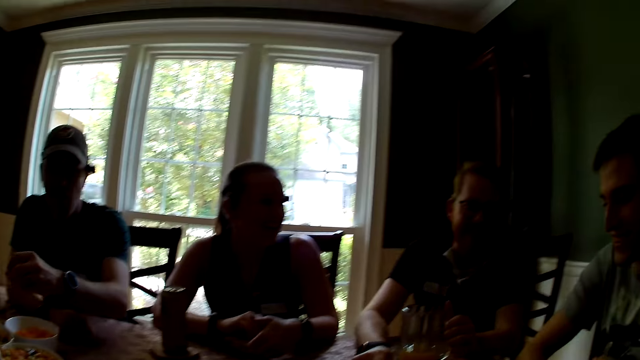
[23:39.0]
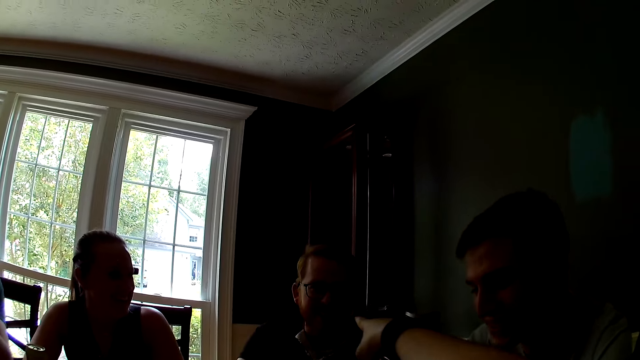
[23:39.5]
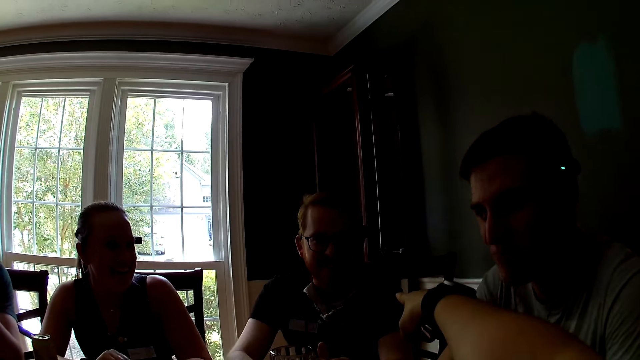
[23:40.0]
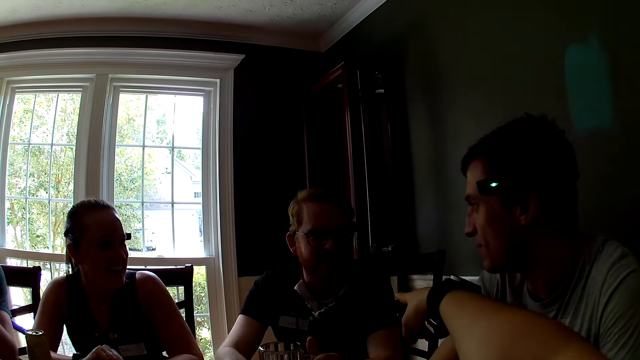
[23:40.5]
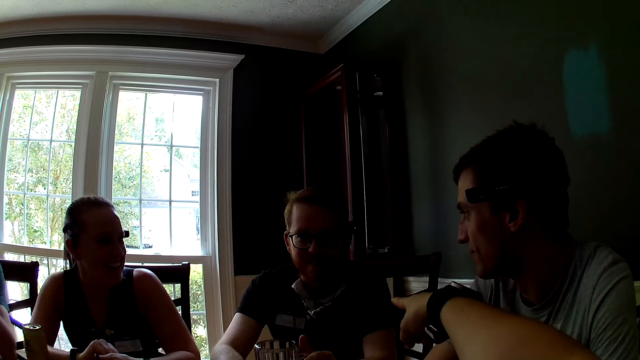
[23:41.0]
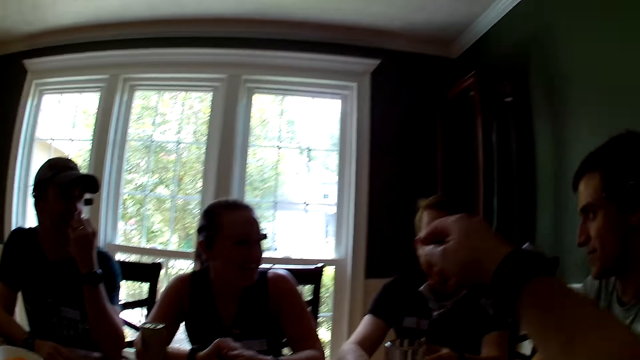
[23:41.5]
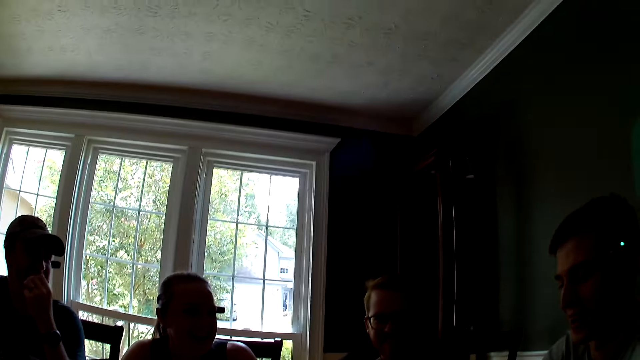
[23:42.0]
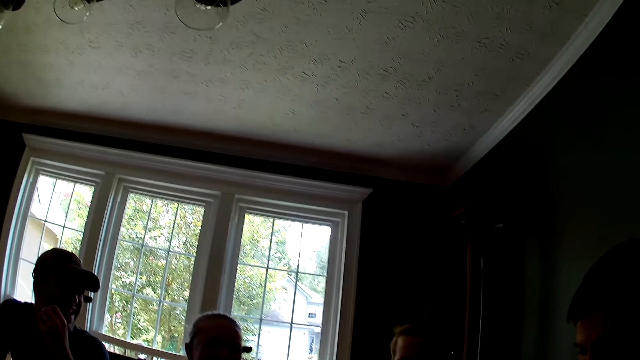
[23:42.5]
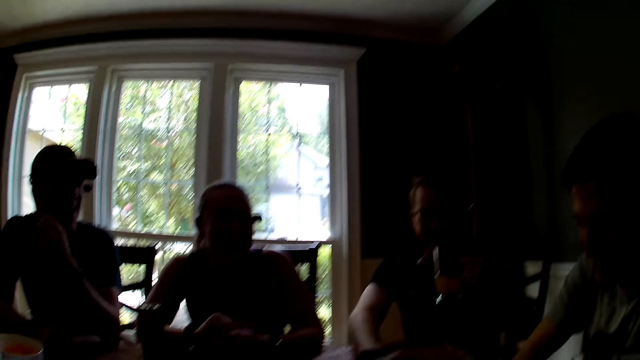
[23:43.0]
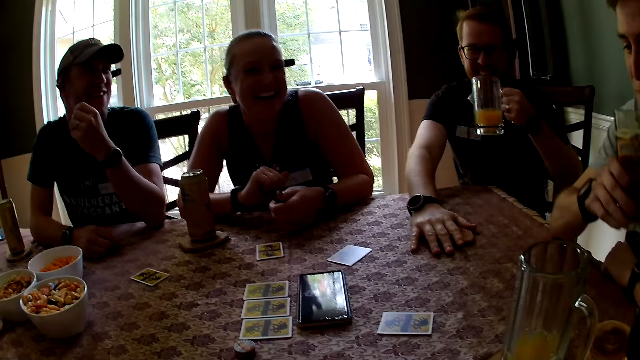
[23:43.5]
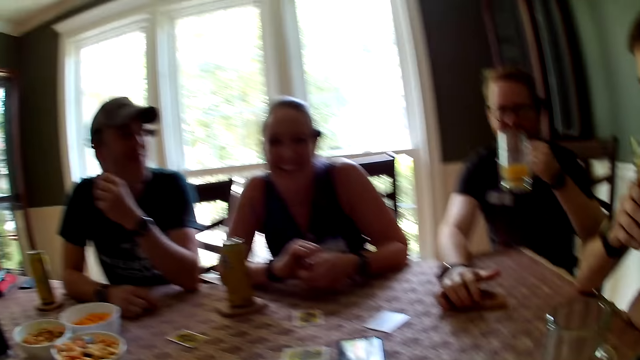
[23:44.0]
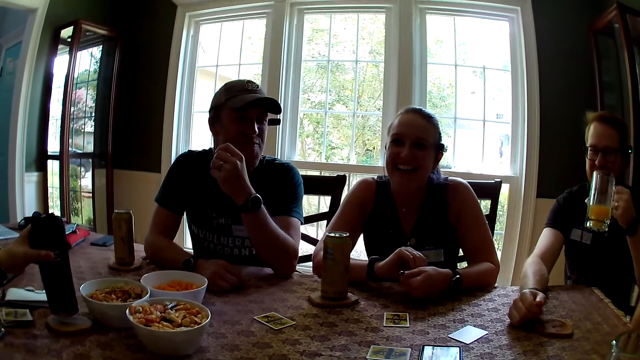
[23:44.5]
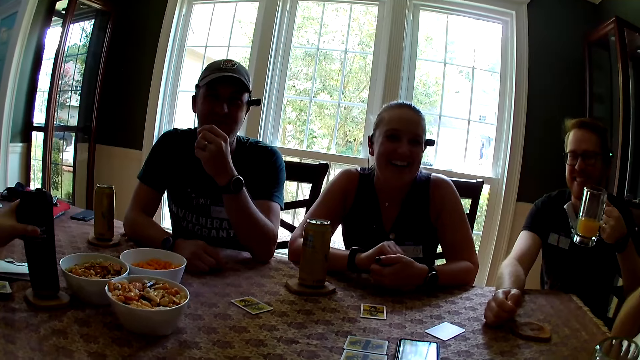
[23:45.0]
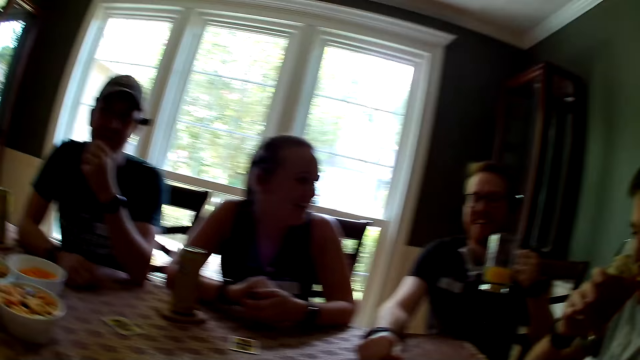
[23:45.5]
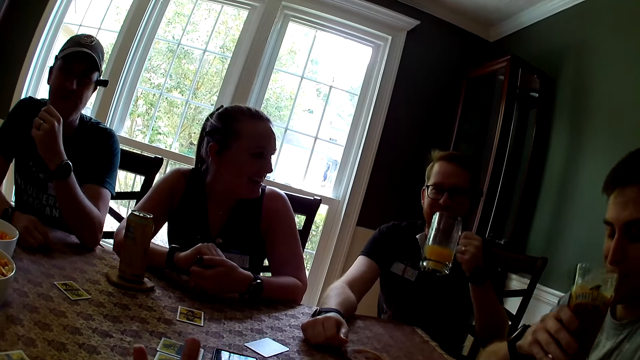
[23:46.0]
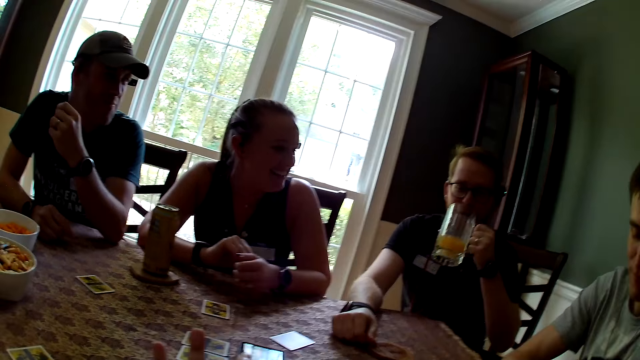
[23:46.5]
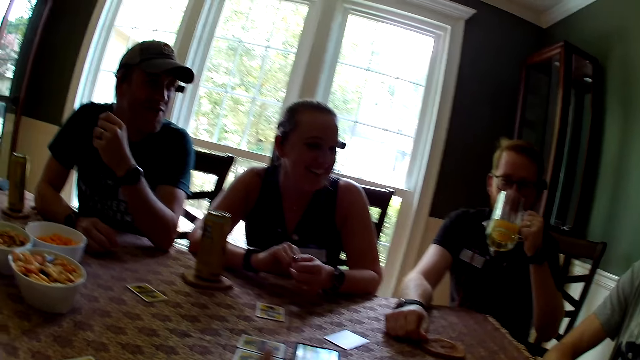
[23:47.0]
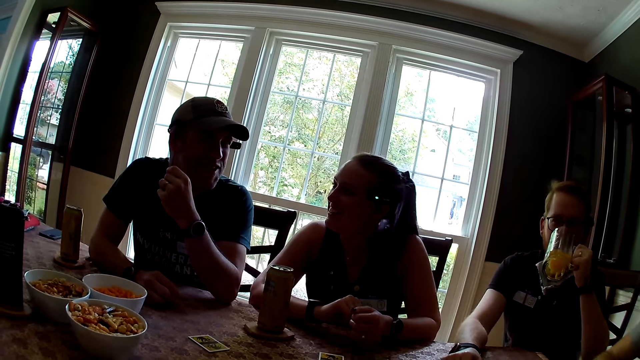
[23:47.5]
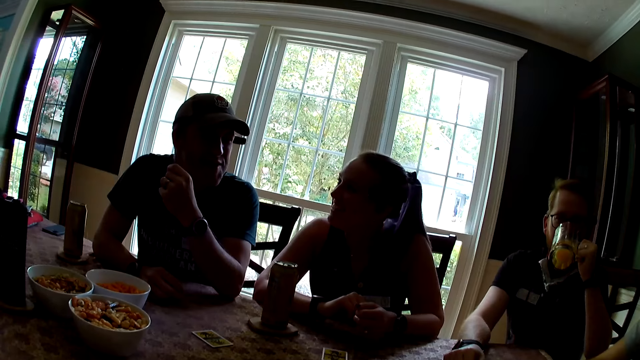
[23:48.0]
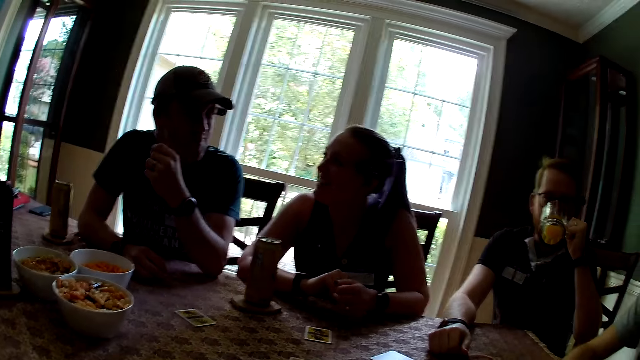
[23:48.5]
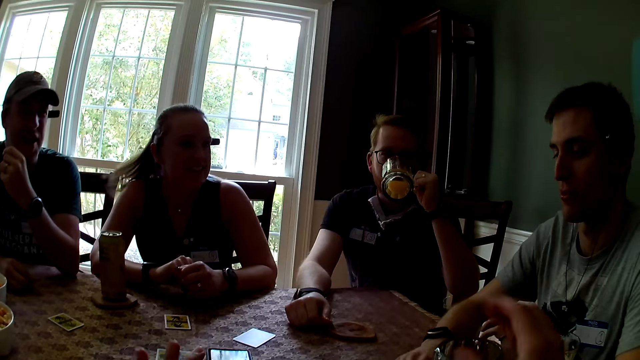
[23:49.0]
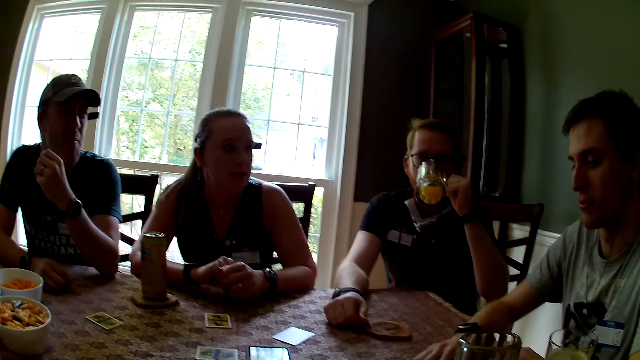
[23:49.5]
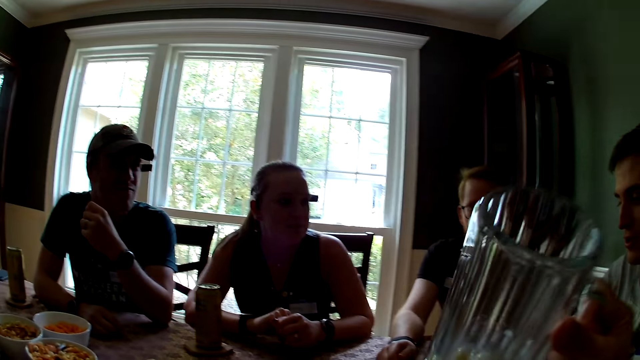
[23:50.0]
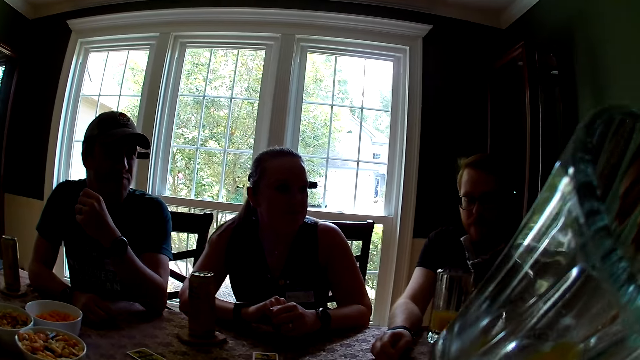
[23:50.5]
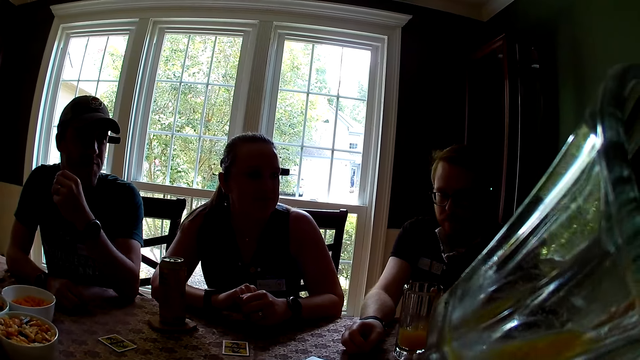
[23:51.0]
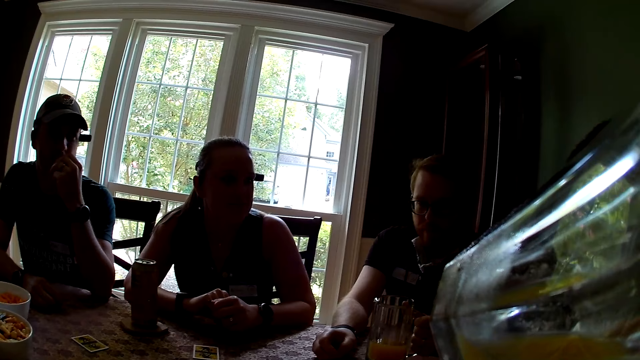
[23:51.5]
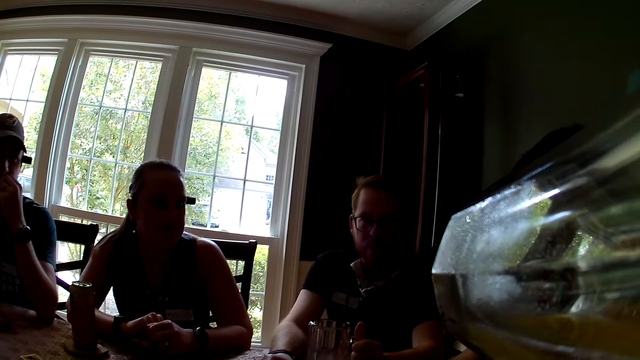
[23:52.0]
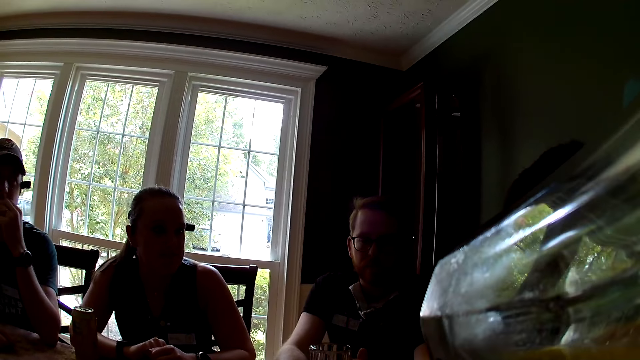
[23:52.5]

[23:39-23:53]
A man picks snack from the bowl on the table with his left hand into his mouth. The camera wearer converses with another man. She makes gestures with her hands. The other man holds the glass cup in his left hand. A third man holds a glass cup with his right hand. The camera wearer speaks. The third man drinks from the glass cup in his right hand and drops the glass cup in his right hand on the table. The second man drinks from the glass cup in his left hand. The first man speaks. The camera wearer picks up the glass cup on the table with her right hand. She drinks from the glass cup in her right hand. The third man speaks. The second man drops the glass cup in his left hand on the table.

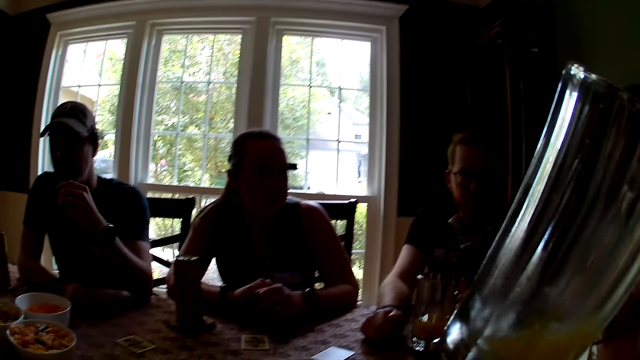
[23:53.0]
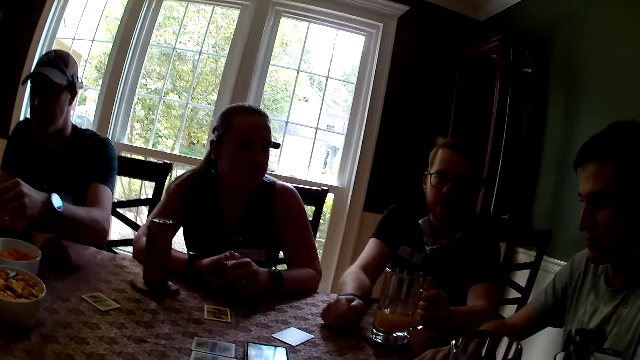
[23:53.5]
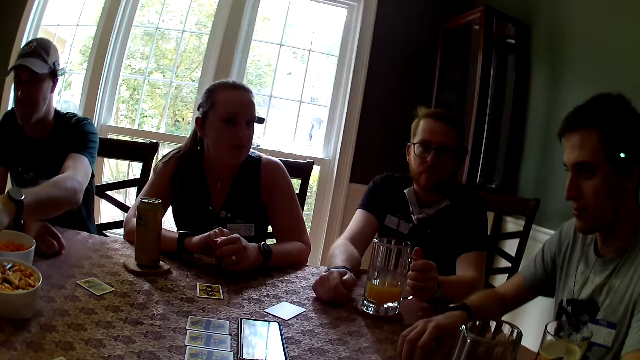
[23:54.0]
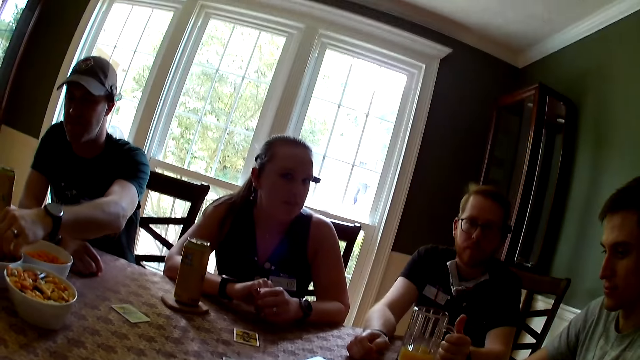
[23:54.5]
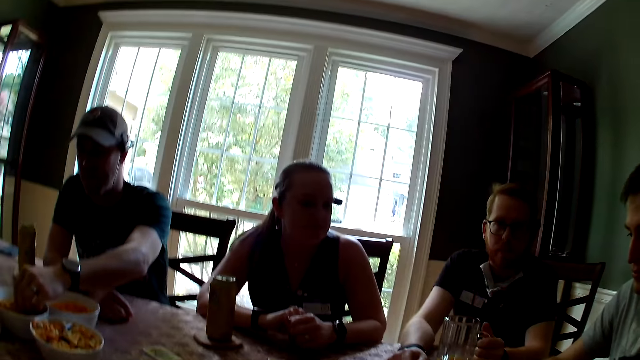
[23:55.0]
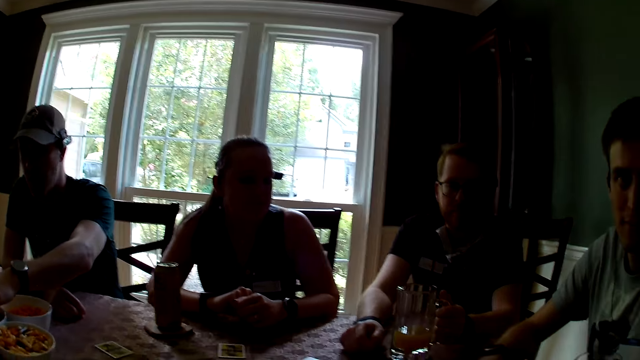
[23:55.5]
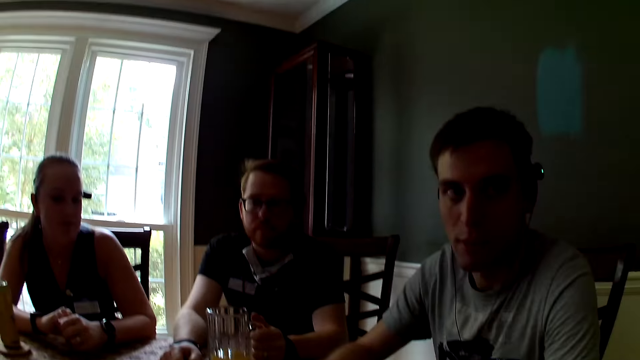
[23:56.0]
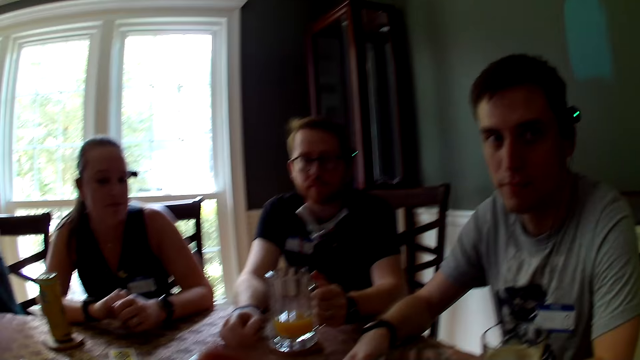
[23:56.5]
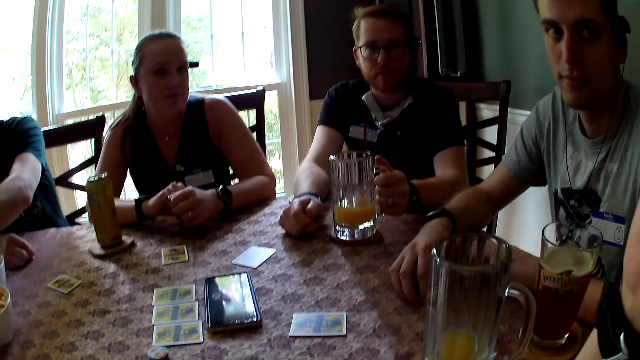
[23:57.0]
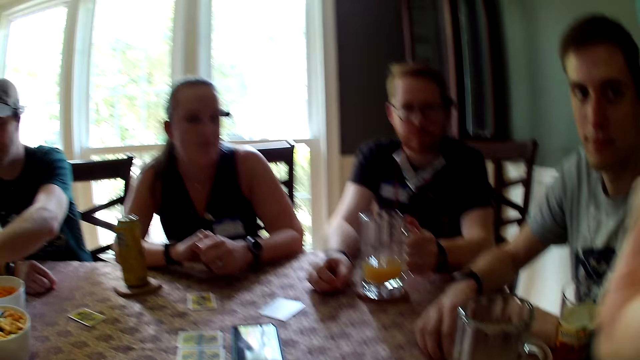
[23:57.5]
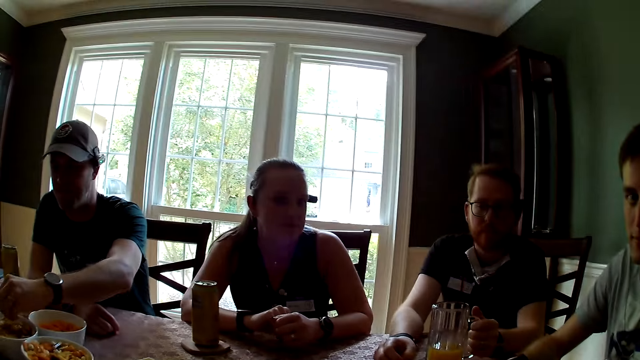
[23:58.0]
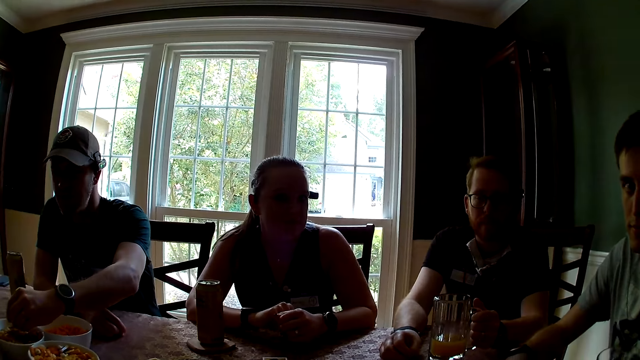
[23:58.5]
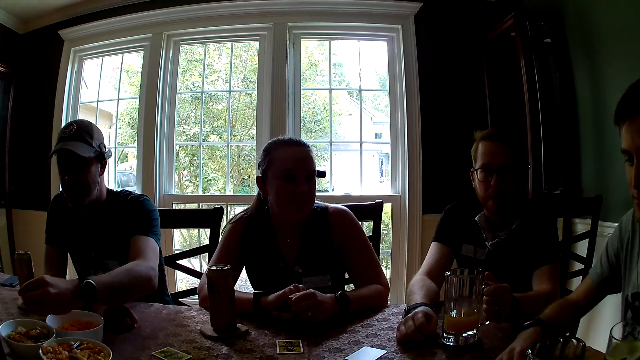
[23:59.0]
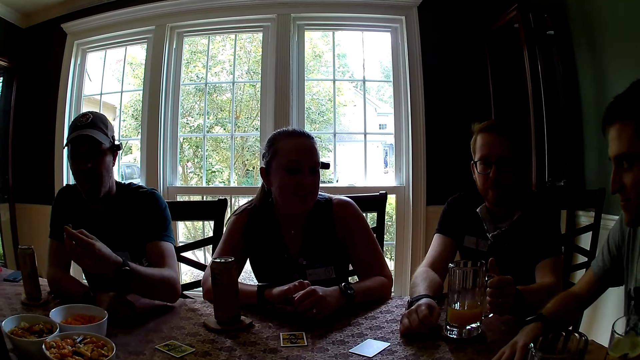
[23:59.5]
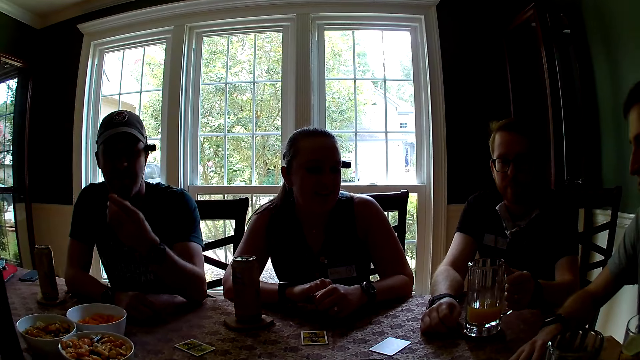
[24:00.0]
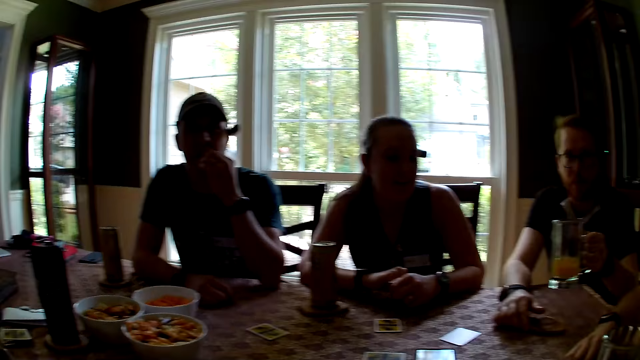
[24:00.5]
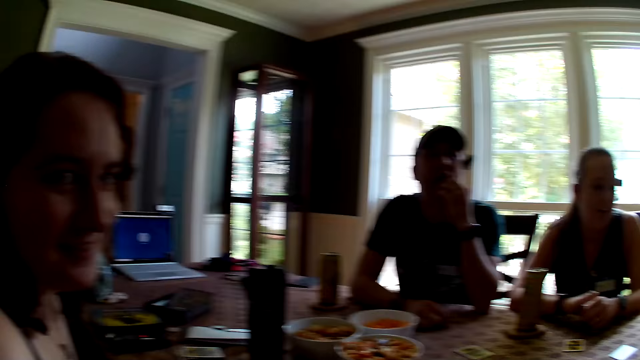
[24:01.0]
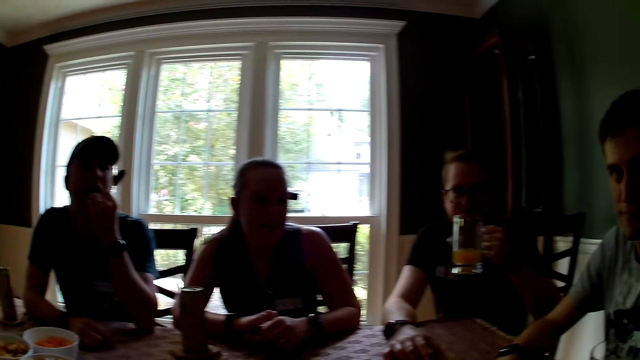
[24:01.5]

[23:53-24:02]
The camera wearer drops the glass cup in her right hand on the table. A man picks snack from the bowl on the table with his left hand into his mouth. The camera wearer speaks. She raises her hand to something. The man picks something from the bowl. The camera wearer converses with another man. The other man picks up the glass cup on the table with his left hand.
